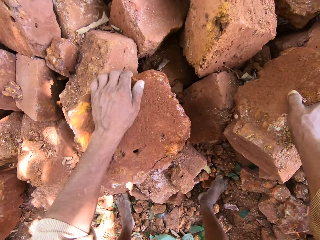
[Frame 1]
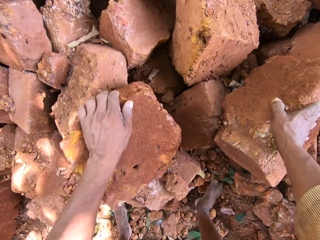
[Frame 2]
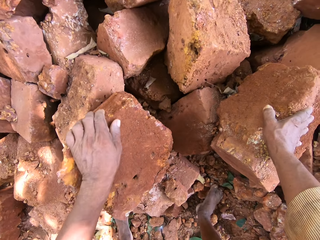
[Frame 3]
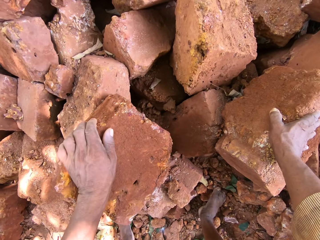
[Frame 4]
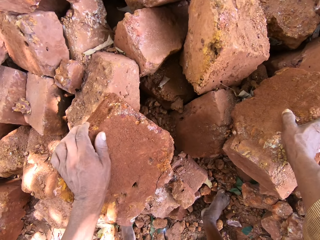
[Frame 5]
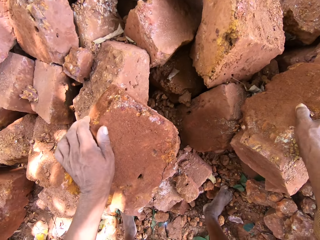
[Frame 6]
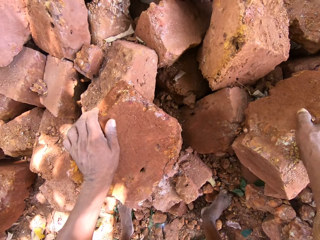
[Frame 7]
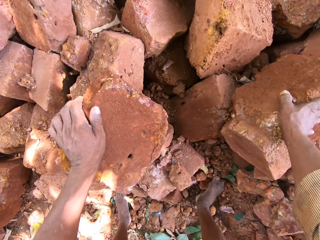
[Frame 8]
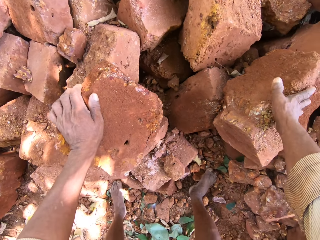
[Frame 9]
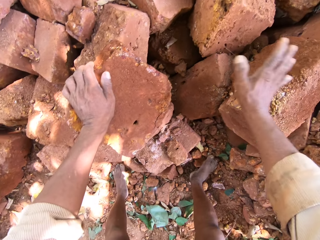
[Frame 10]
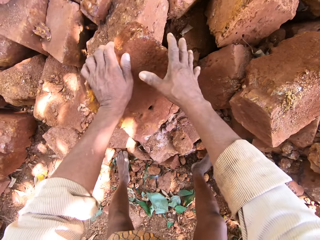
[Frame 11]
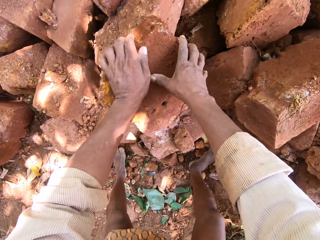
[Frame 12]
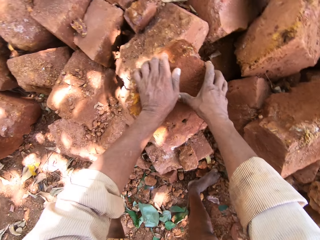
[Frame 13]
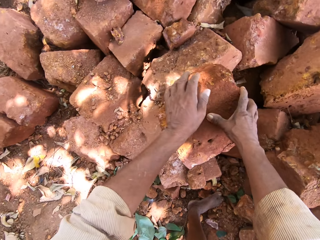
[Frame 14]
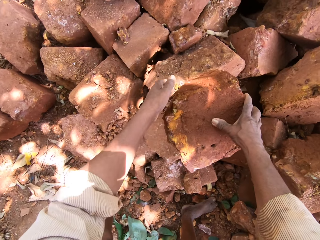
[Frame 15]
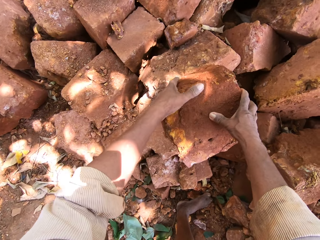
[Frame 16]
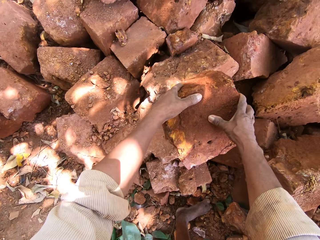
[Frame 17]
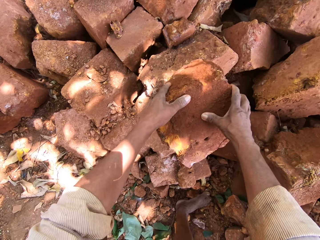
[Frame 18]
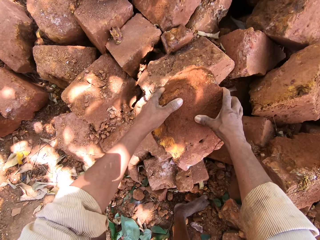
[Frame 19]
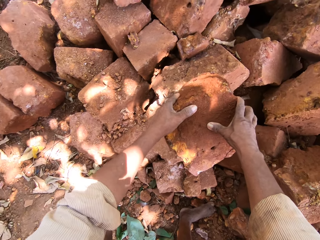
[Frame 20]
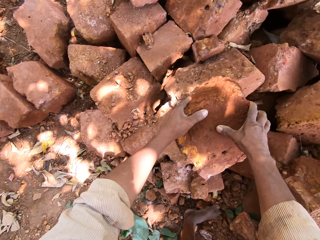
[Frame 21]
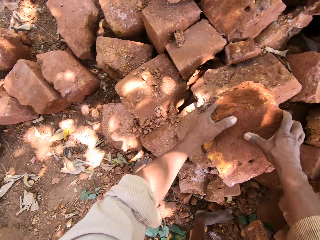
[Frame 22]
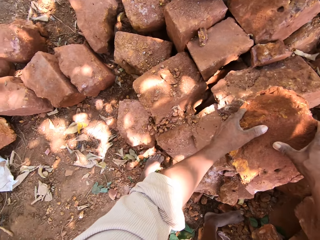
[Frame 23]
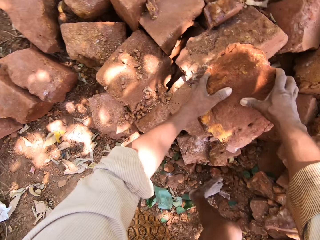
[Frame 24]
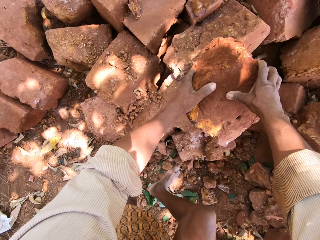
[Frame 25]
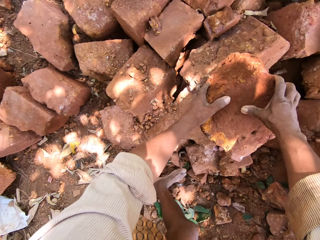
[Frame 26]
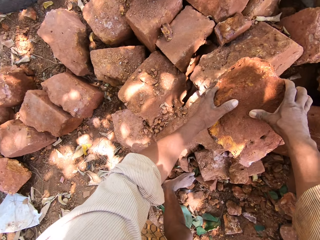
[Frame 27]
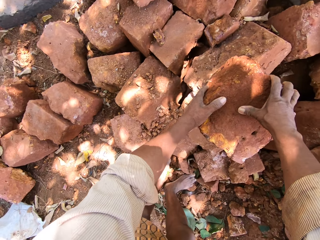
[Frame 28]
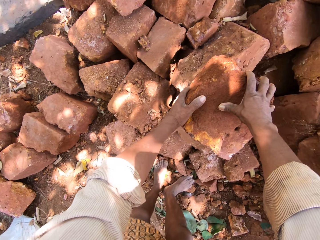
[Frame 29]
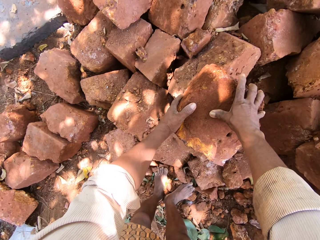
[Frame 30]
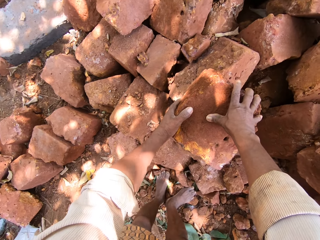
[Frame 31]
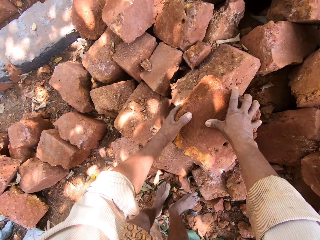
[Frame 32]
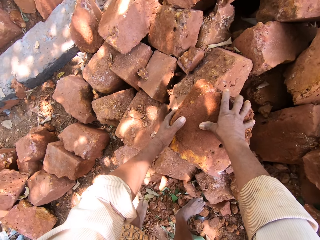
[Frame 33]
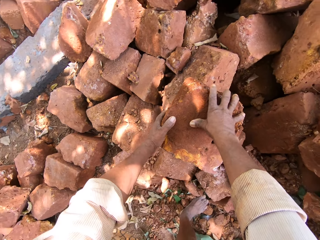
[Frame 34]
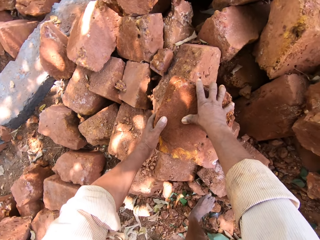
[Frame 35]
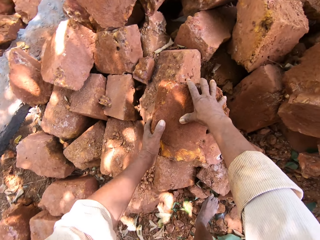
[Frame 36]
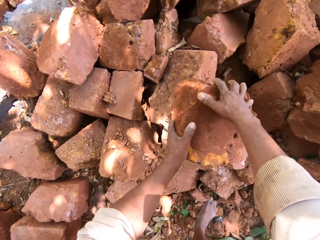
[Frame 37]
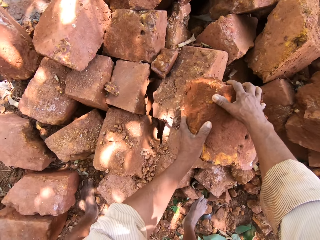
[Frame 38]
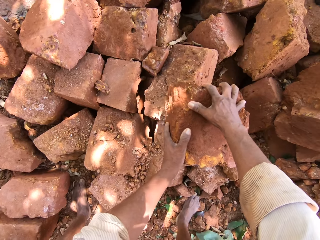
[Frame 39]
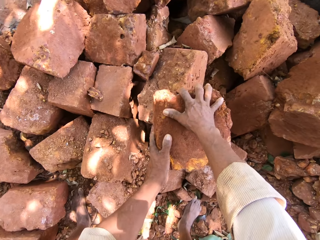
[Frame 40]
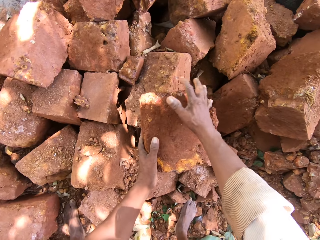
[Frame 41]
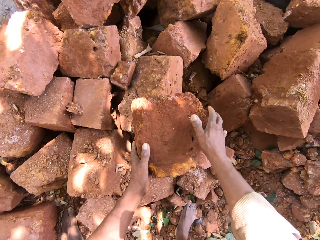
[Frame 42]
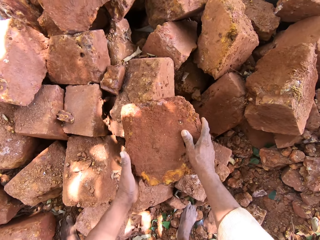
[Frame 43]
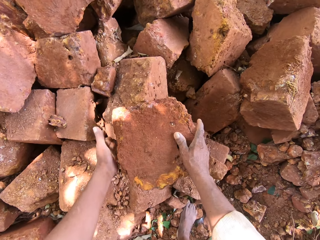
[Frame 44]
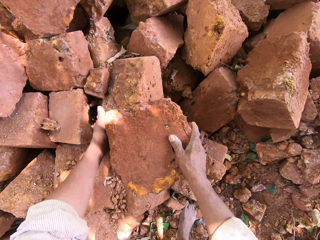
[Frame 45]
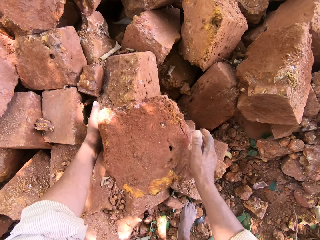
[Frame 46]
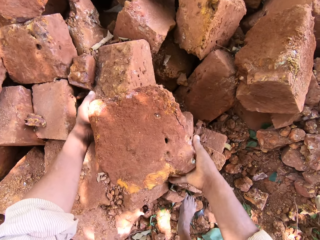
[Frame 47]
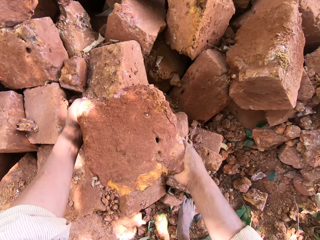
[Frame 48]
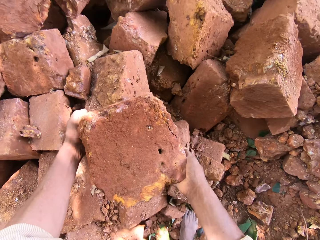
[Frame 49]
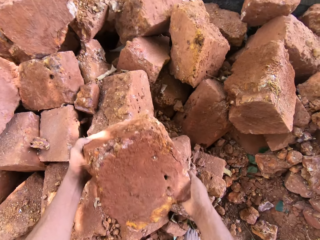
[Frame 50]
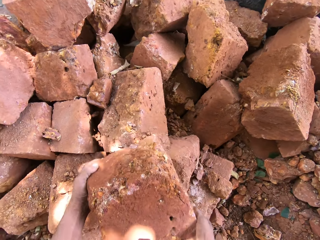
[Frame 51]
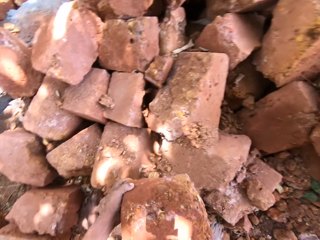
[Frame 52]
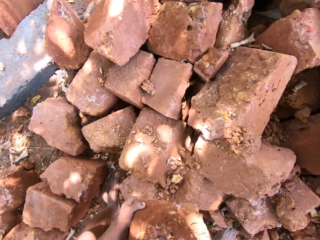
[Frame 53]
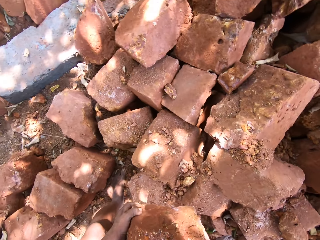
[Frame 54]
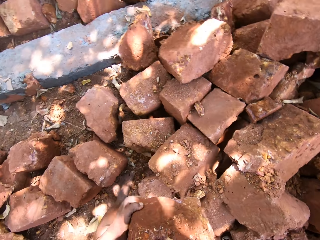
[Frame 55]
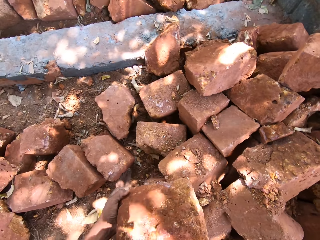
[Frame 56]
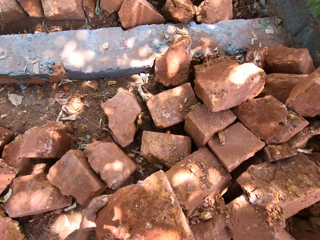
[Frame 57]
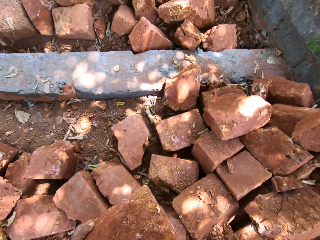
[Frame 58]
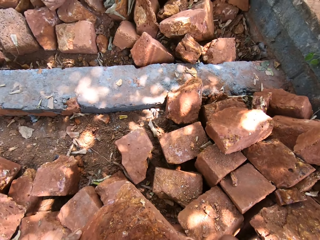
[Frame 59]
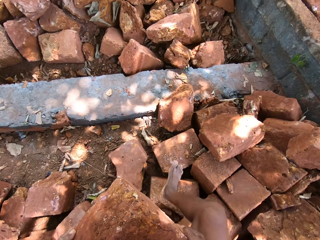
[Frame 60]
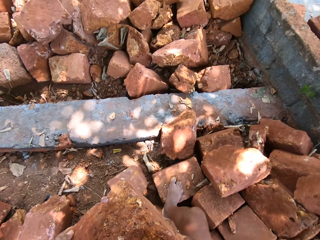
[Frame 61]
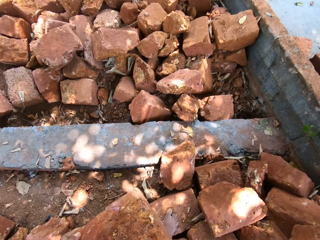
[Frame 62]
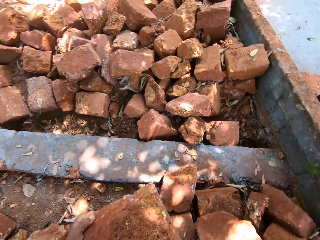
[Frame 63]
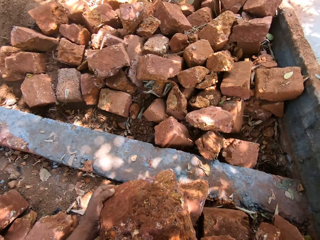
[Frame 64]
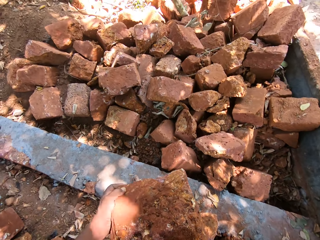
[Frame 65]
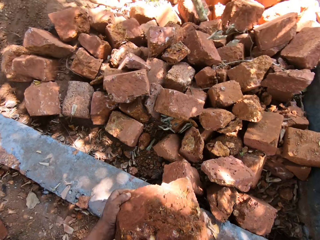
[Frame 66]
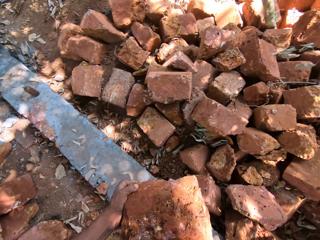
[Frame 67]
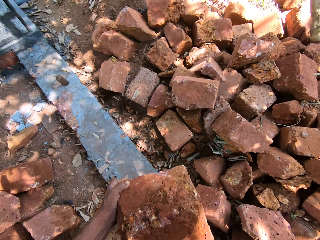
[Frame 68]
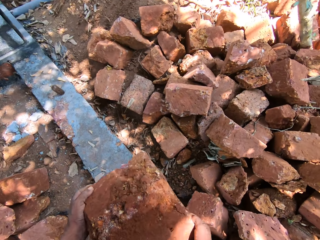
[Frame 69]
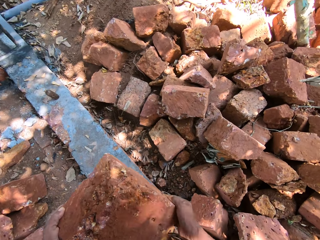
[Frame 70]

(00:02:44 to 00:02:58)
The camera wearer holds a brick with hands. They pick the brick with hands.

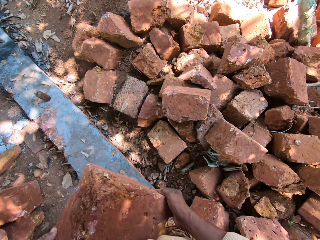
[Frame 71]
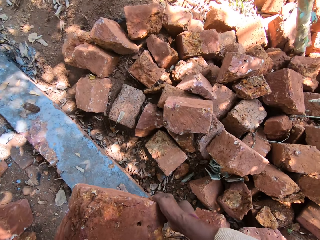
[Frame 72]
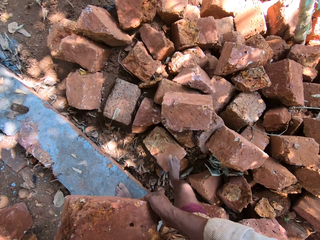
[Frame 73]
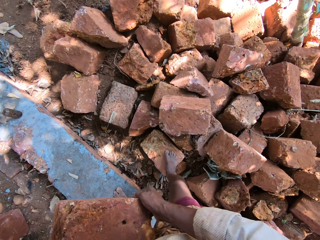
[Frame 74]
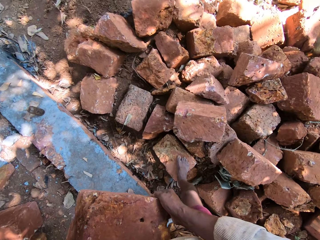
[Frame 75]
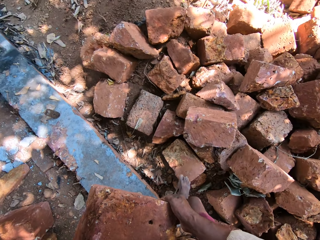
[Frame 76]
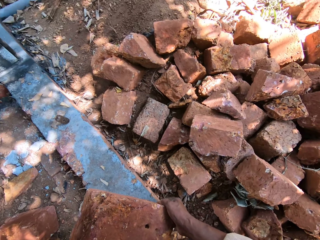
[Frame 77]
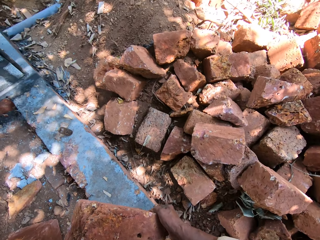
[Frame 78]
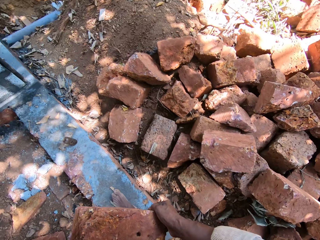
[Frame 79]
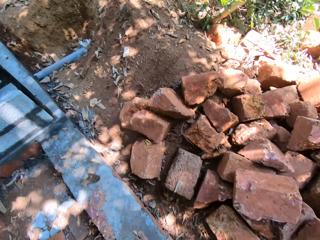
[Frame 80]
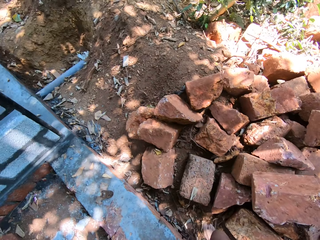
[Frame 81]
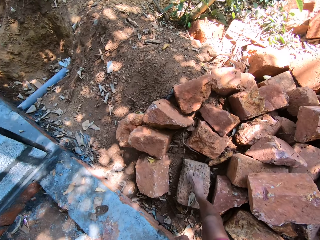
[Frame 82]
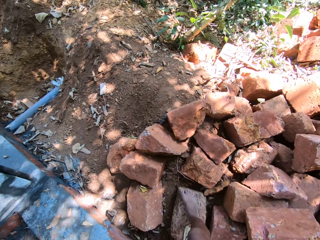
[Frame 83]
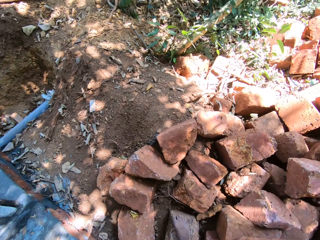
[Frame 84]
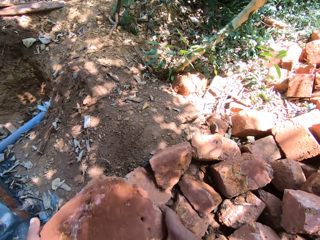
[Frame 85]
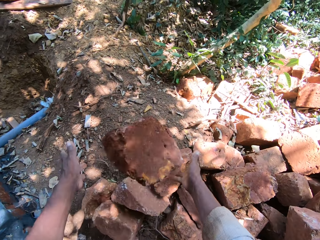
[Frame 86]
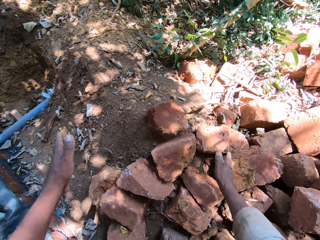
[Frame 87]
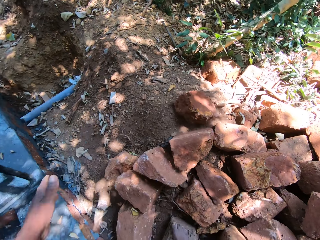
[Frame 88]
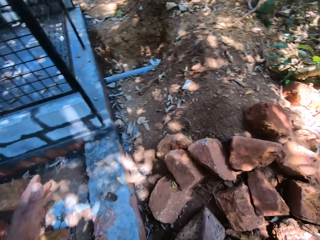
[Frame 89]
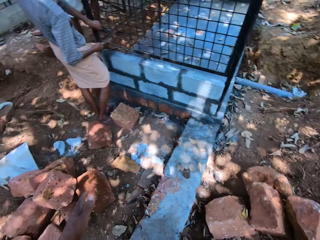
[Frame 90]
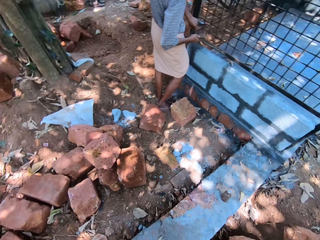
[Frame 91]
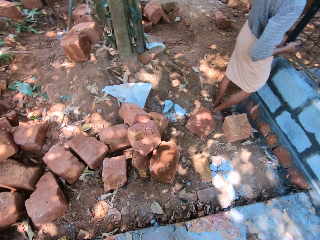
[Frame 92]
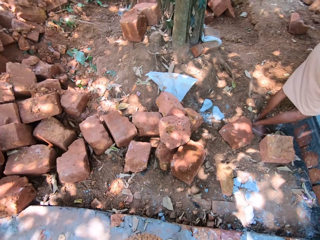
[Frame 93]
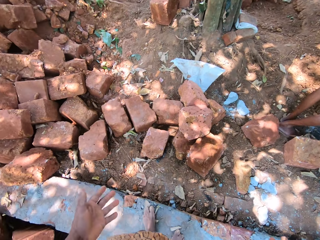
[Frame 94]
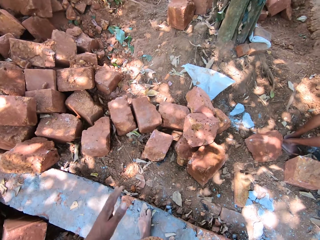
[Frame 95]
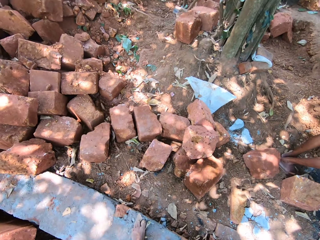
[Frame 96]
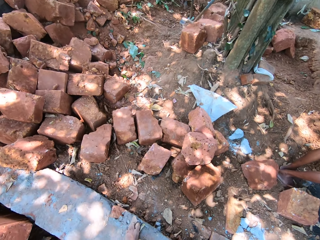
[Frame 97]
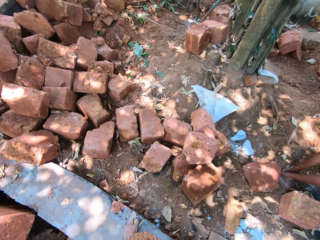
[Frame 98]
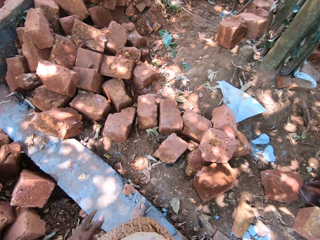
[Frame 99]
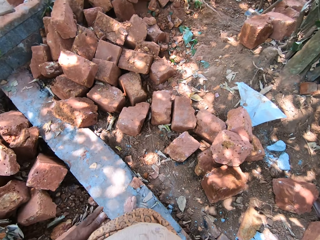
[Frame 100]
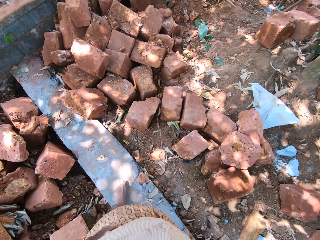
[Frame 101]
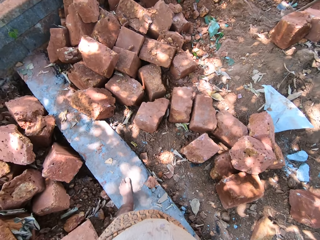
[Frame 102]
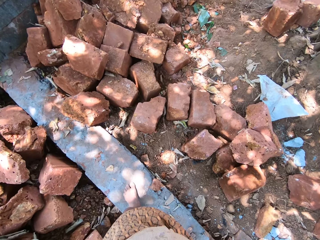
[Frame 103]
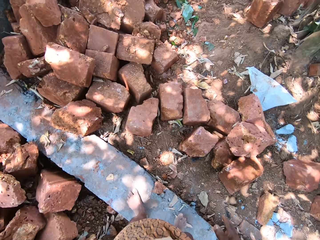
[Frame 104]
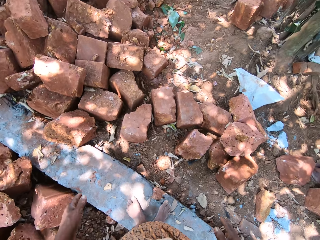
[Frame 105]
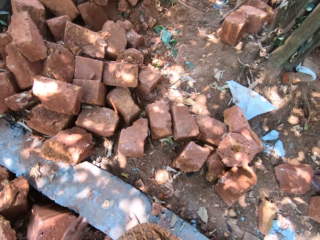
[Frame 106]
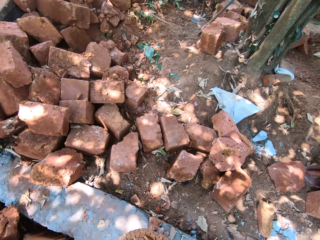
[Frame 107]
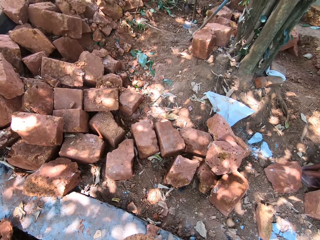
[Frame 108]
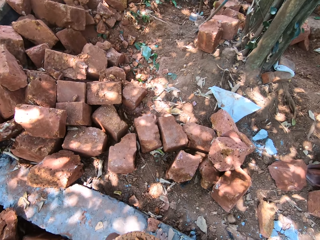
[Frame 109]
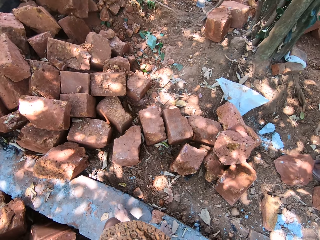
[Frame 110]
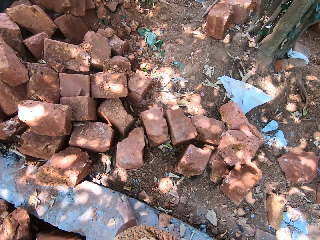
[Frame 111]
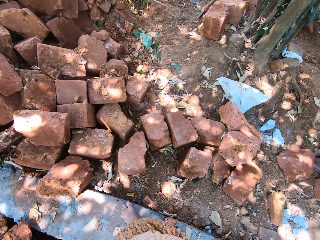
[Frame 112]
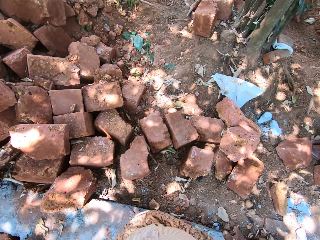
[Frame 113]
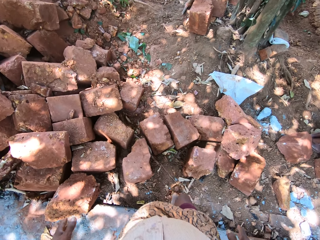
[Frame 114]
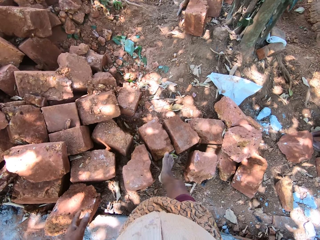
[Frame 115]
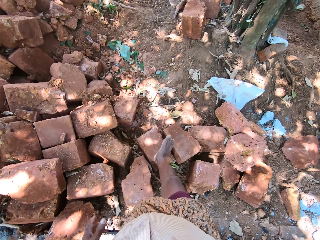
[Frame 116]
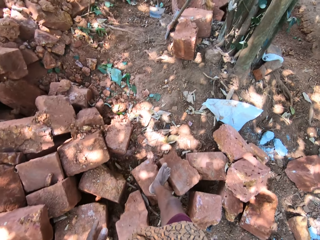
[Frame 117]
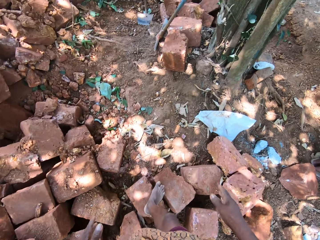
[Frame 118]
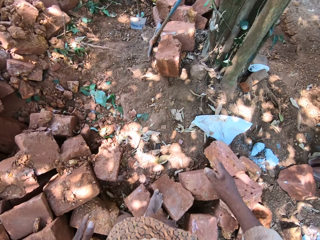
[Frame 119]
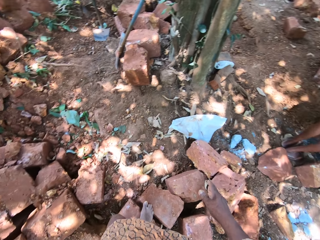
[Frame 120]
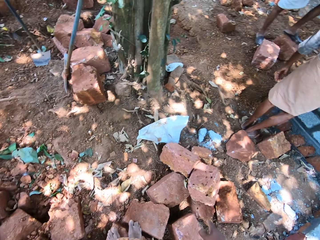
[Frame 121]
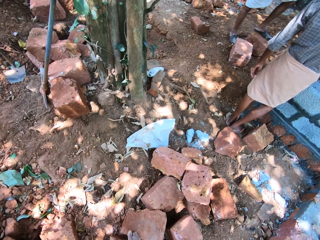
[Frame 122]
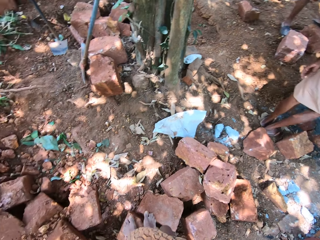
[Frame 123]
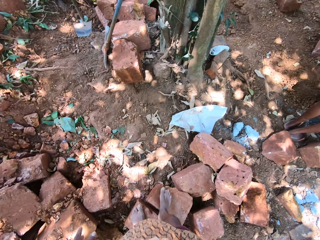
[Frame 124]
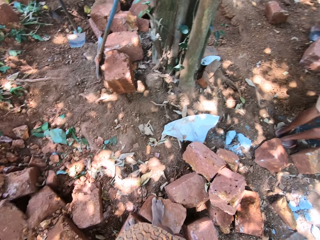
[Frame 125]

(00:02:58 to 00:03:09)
The camera wearer throws the stone on the ground with both hands. They walk on bricks and interact with a man and another man.
